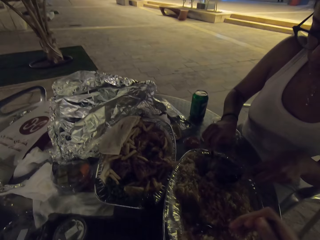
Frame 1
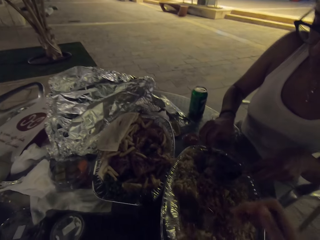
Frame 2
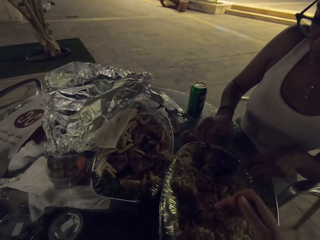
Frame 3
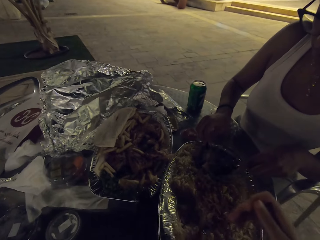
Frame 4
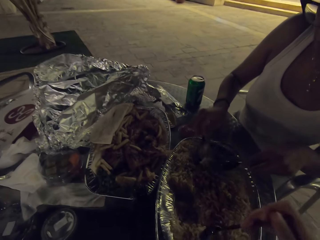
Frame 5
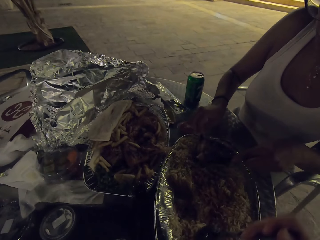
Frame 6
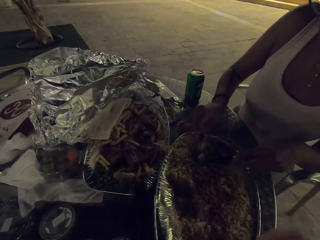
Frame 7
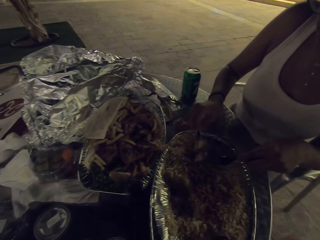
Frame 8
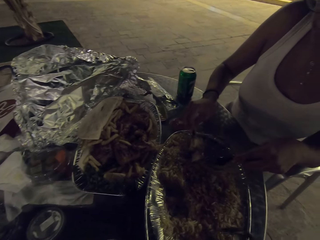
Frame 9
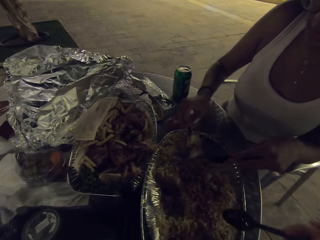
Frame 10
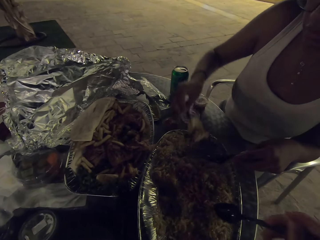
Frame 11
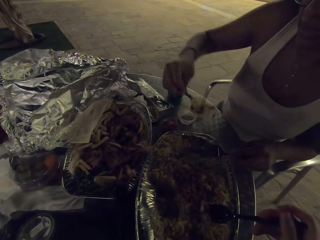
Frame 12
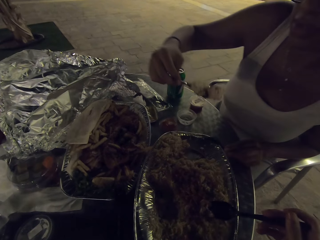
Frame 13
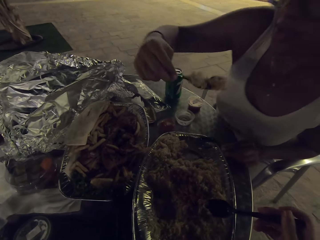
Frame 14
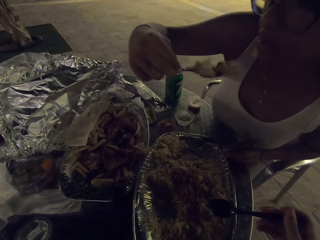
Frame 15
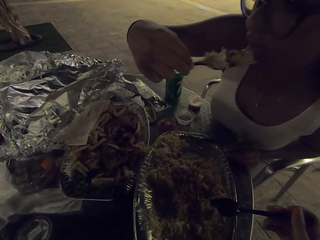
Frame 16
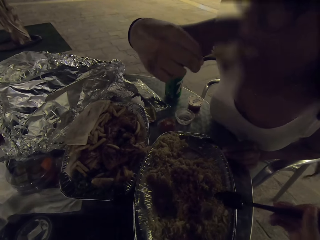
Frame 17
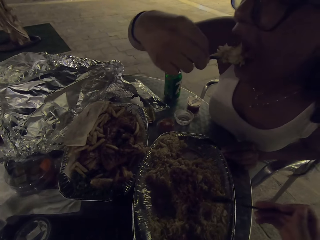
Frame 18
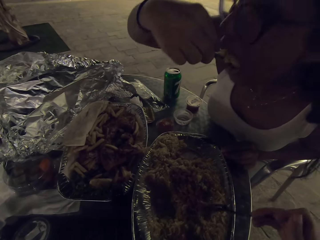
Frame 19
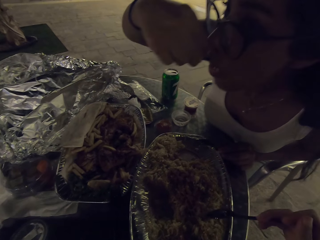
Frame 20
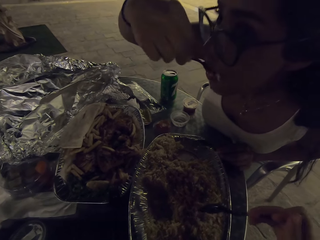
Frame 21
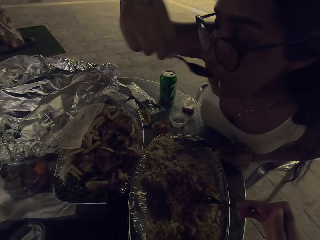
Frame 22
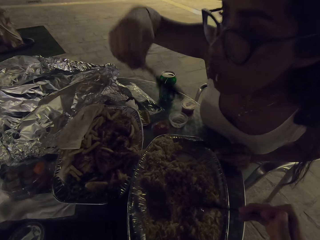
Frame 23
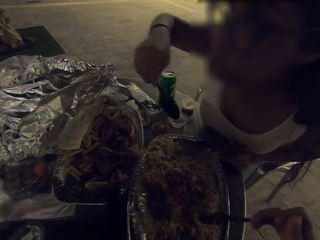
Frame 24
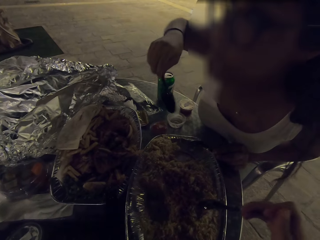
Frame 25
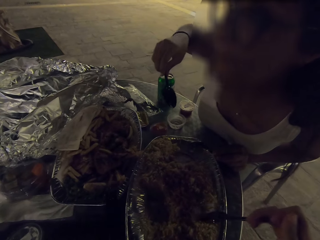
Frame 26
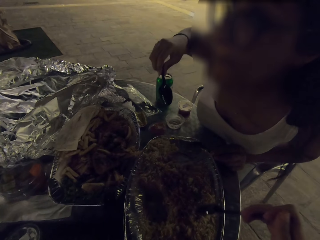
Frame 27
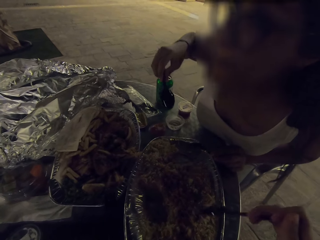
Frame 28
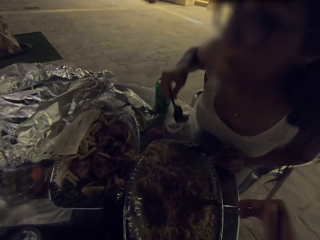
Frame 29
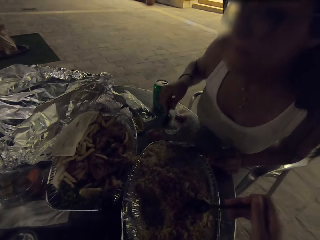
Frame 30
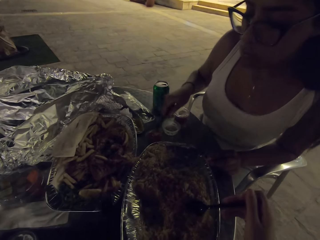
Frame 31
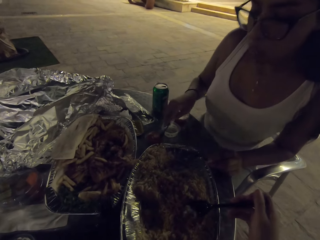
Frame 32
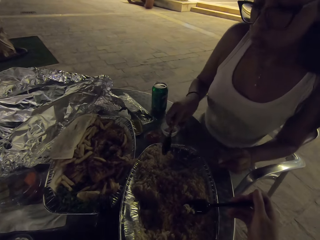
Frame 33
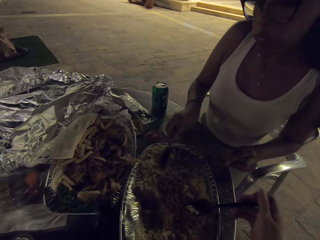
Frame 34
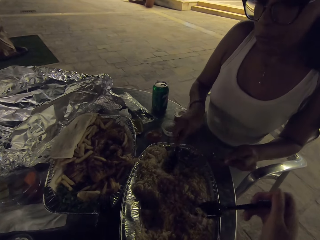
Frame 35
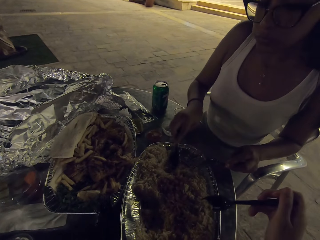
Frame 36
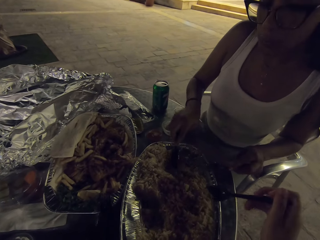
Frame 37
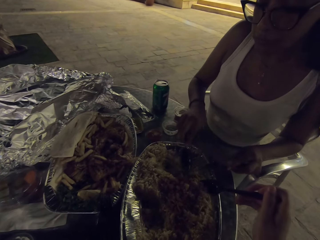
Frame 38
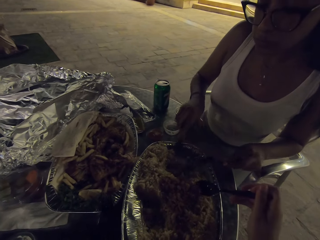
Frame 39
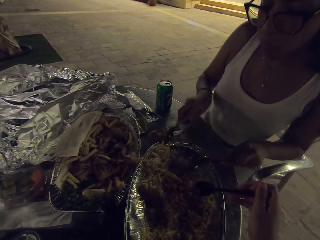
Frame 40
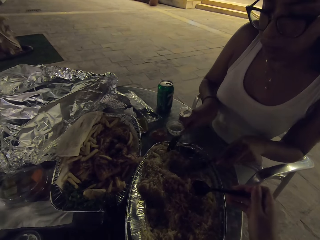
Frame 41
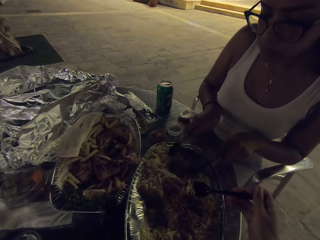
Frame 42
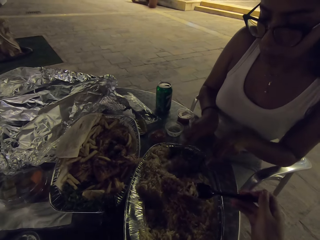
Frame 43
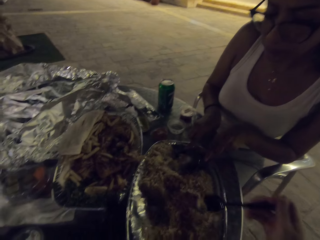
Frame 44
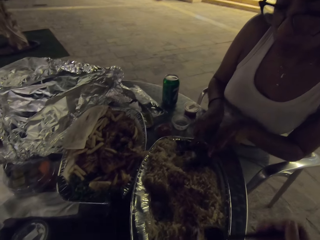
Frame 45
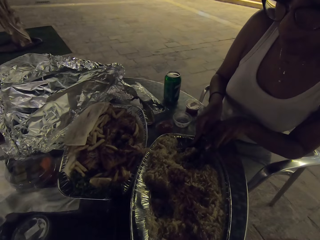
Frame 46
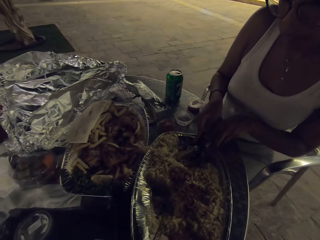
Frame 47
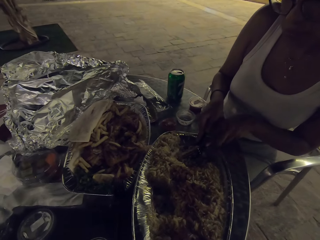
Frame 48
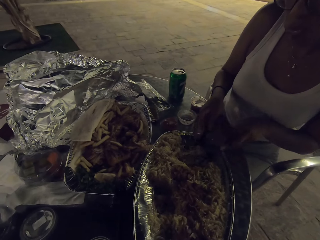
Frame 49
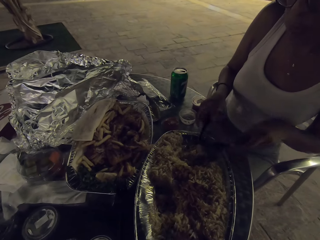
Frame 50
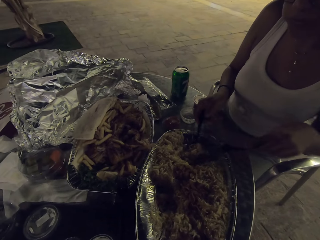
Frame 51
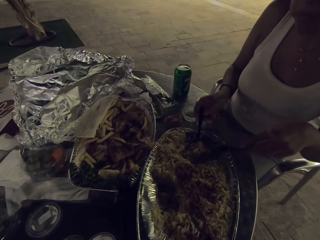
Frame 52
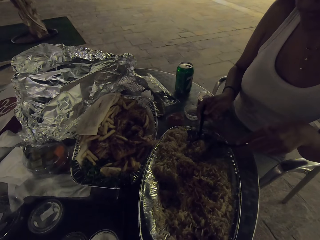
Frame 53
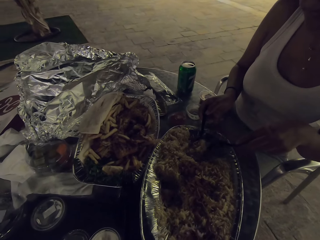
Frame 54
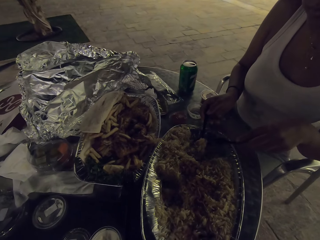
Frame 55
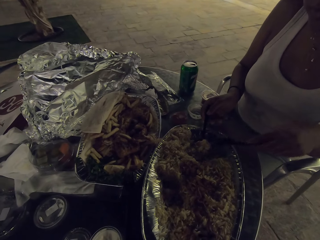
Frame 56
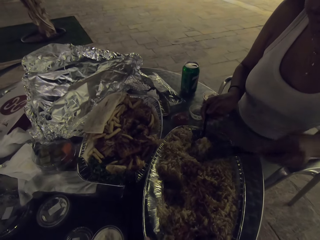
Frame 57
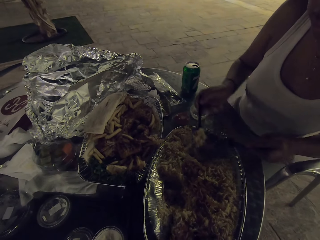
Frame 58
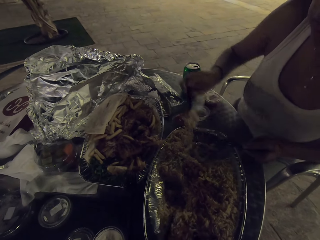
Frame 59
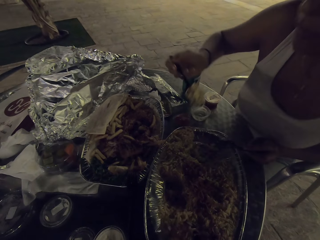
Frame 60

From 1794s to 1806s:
A woman scoops rice from the tray. The camera wearer scoops rice from the tray. The woman scoops rice from the tray. The camera wearer eats the food on the table.

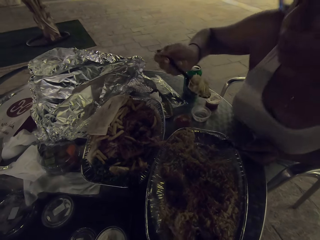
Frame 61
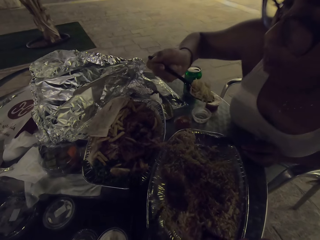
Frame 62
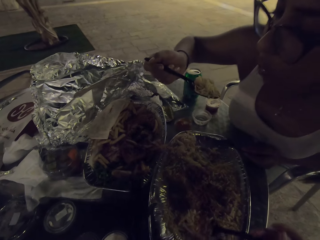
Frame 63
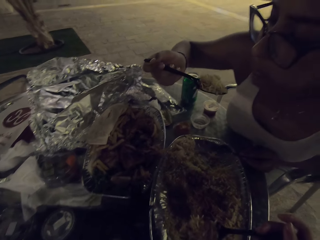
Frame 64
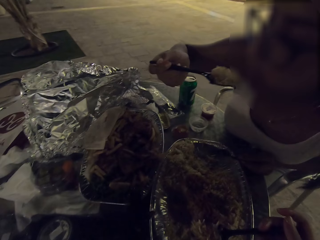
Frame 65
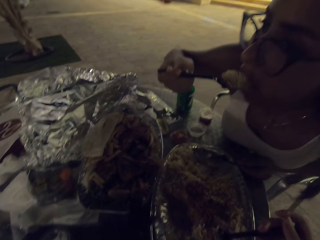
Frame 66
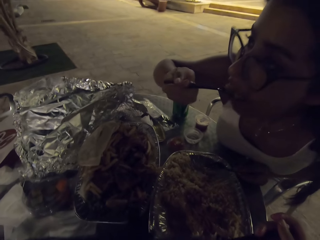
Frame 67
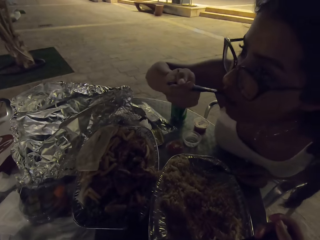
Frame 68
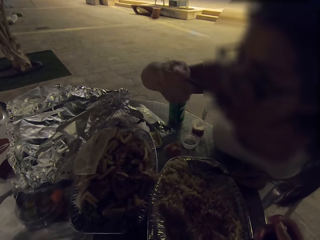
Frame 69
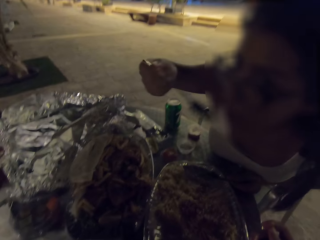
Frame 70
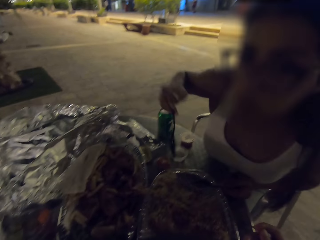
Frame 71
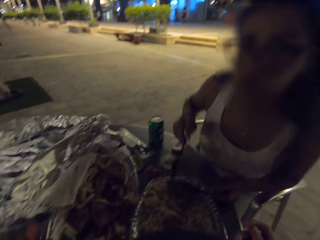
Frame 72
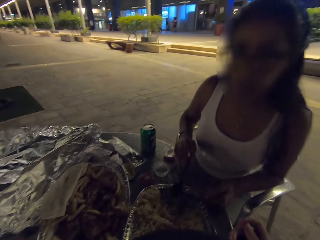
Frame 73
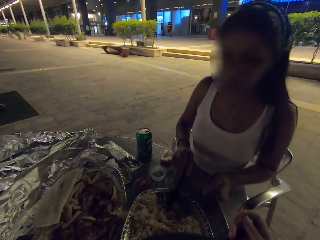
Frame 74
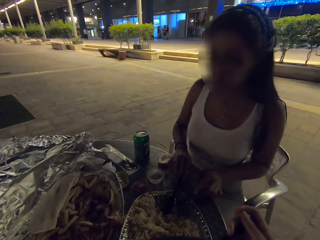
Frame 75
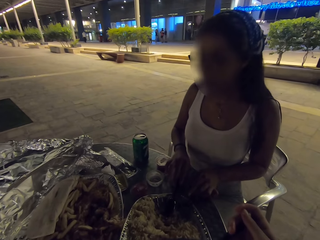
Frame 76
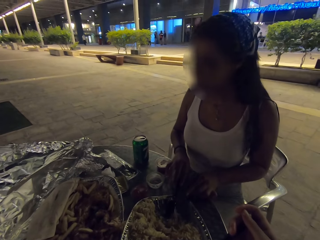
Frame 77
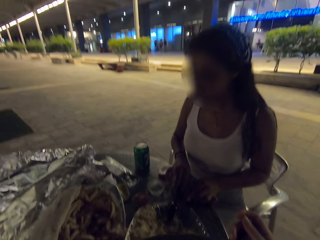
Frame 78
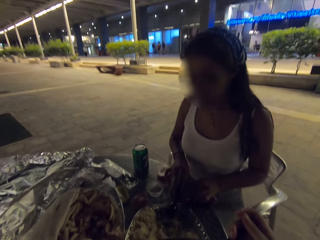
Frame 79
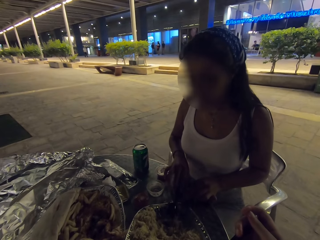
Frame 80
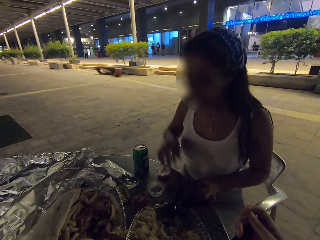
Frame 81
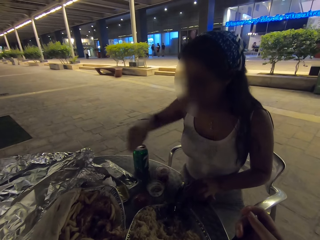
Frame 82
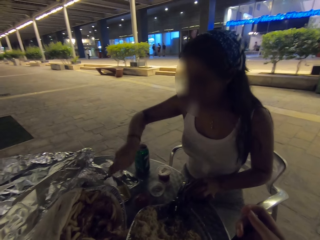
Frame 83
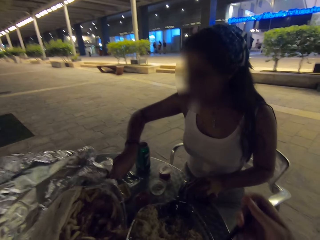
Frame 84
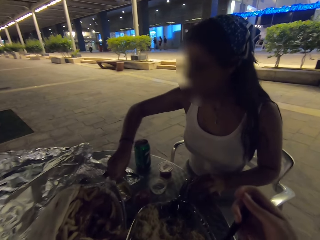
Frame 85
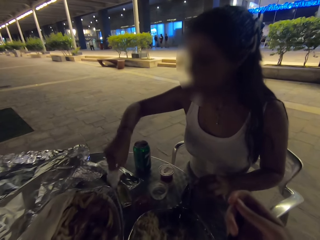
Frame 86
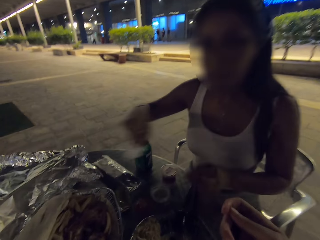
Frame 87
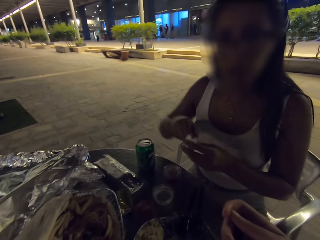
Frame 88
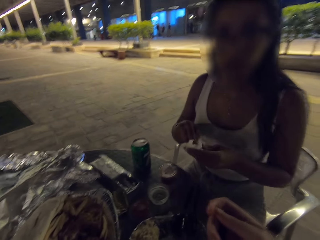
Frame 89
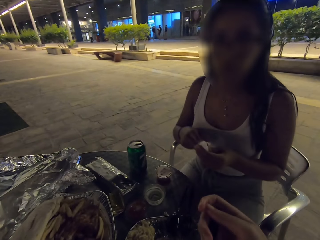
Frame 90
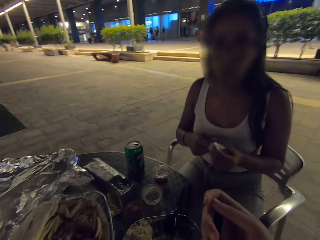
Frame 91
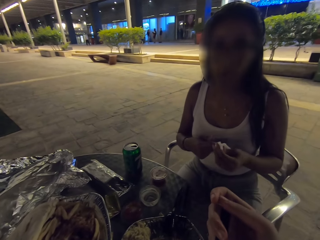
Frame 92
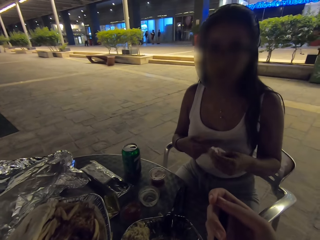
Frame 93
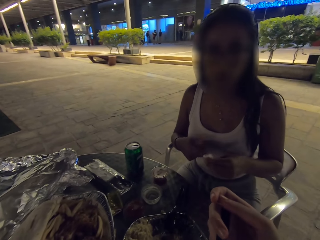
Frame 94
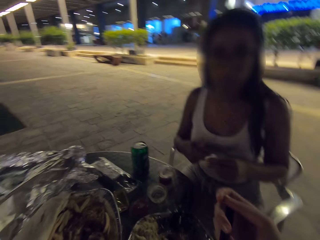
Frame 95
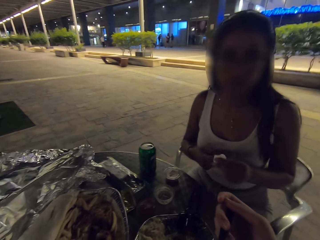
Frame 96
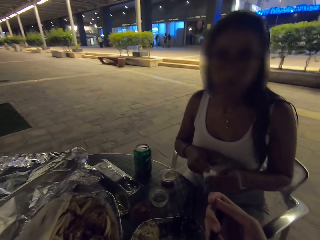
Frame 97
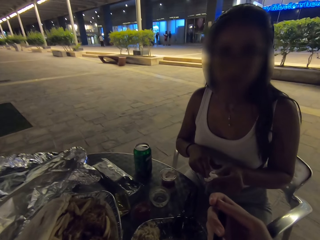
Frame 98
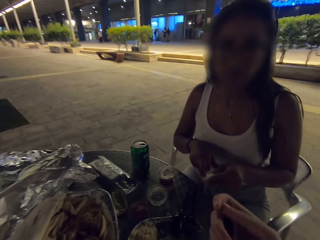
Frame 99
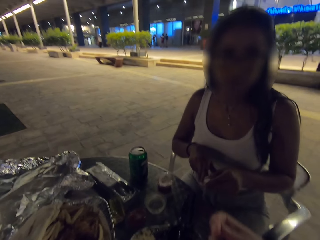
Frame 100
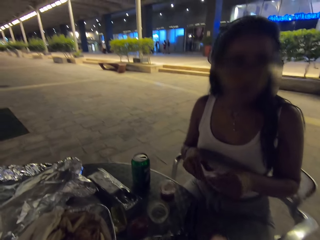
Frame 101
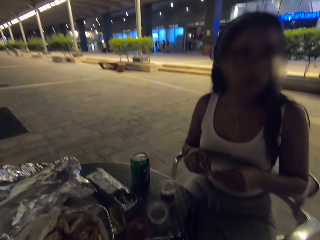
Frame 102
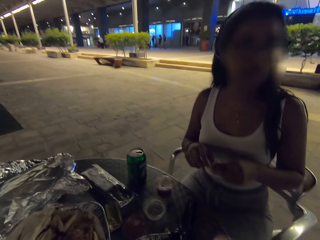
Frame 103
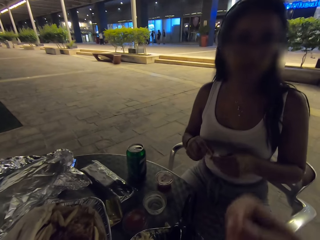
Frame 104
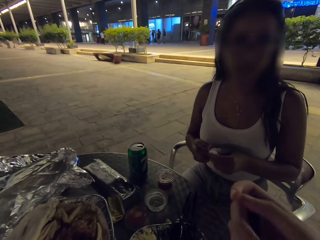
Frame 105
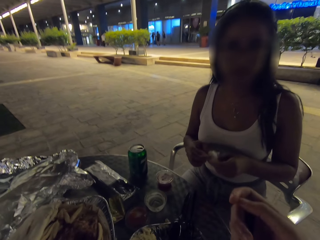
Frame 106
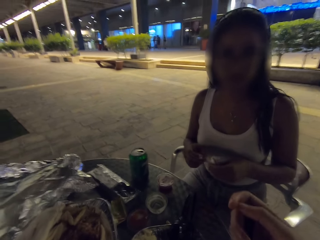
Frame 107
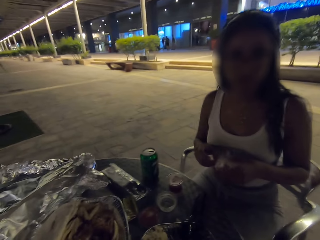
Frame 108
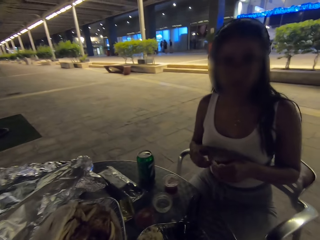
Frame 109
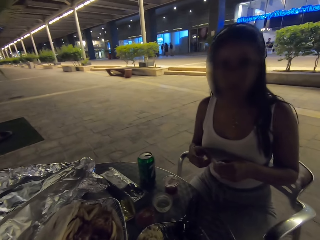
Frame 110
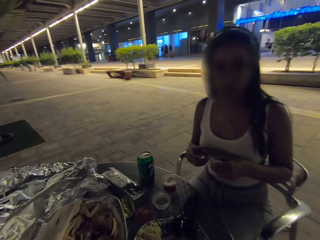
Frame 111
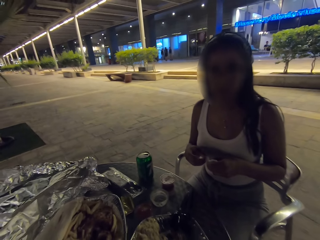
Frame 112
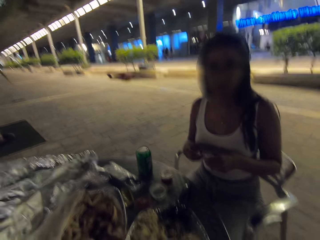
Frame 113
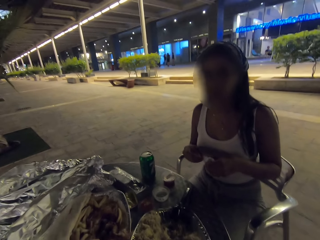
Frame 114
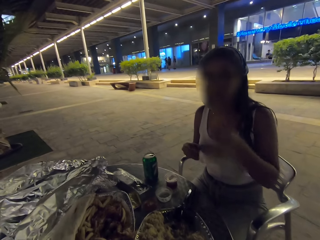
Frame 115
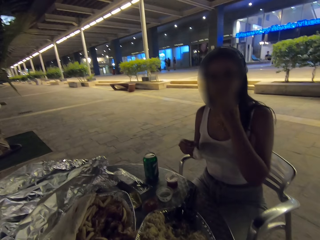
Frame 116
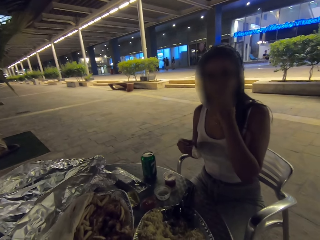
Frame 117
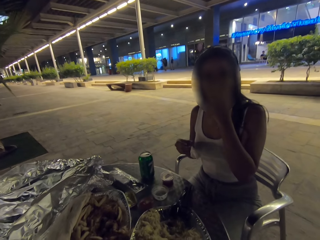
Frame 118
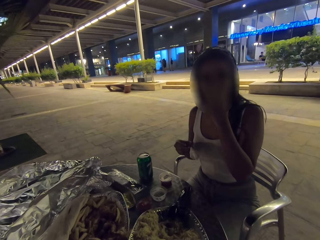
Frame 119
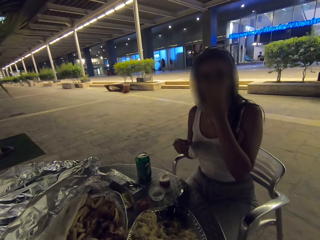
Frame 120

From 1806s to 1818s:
A woman eats the food on the table. She puts the spoon down, picks up a serviette, and wipes her finger with the serviette tissue.
